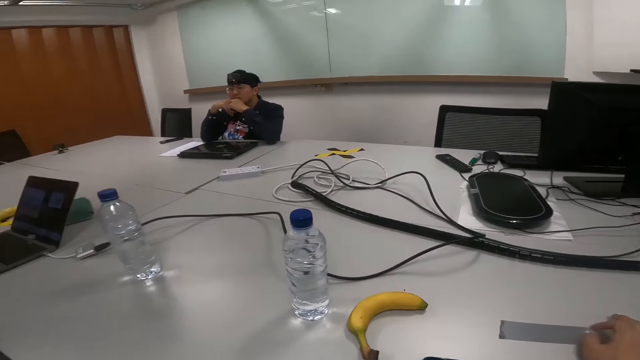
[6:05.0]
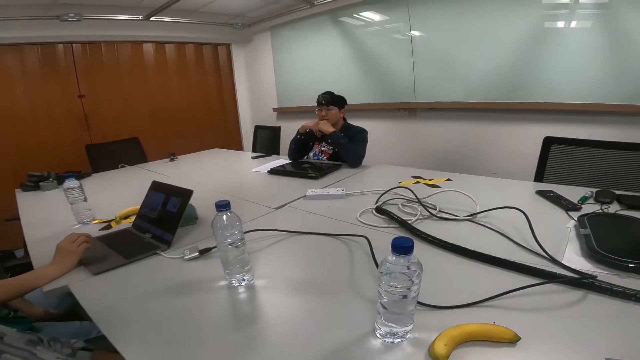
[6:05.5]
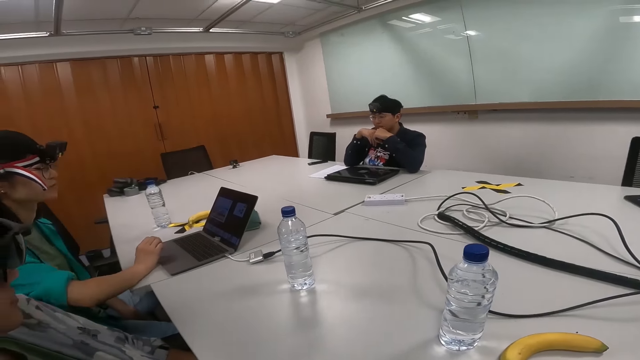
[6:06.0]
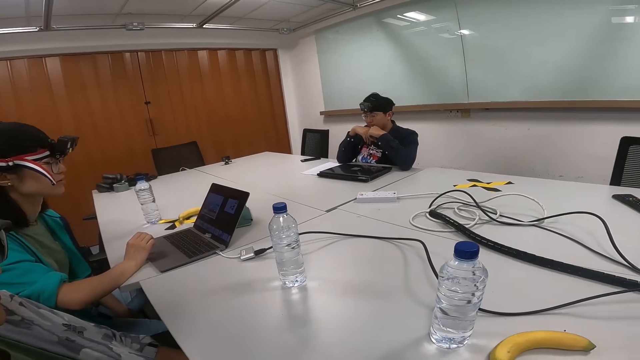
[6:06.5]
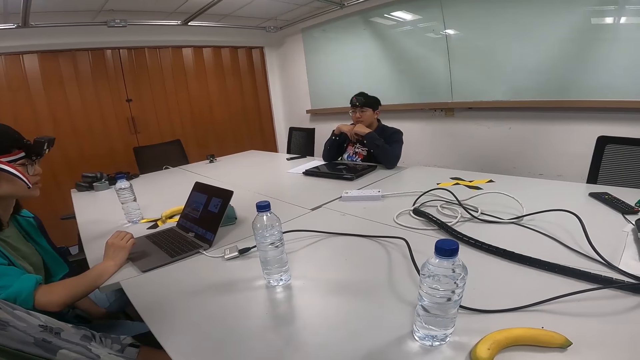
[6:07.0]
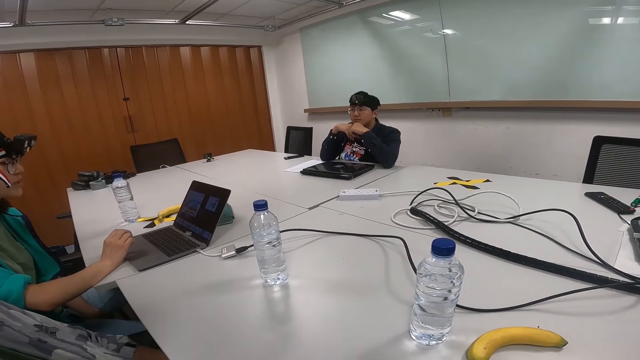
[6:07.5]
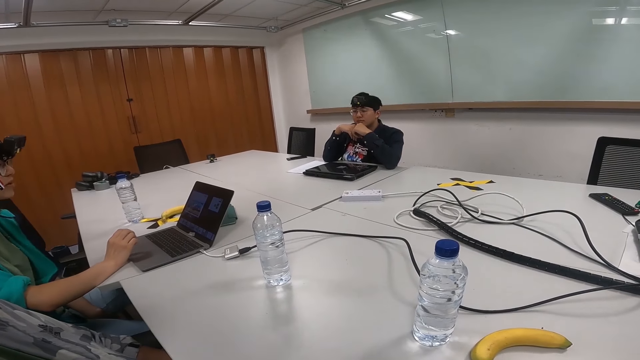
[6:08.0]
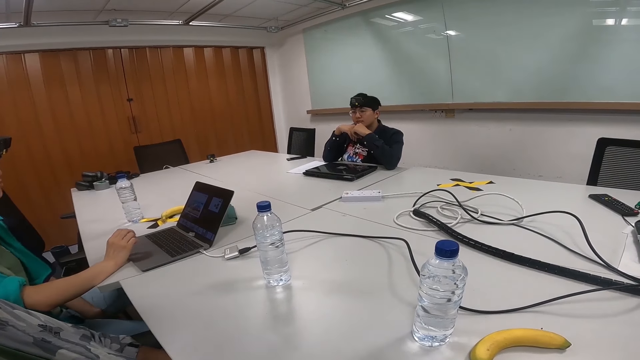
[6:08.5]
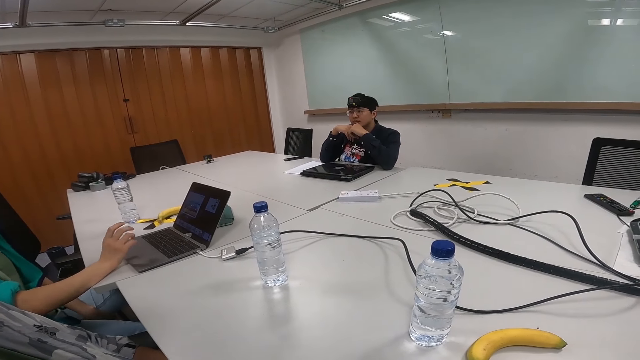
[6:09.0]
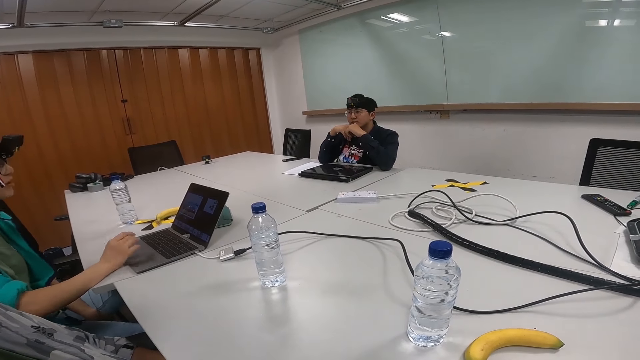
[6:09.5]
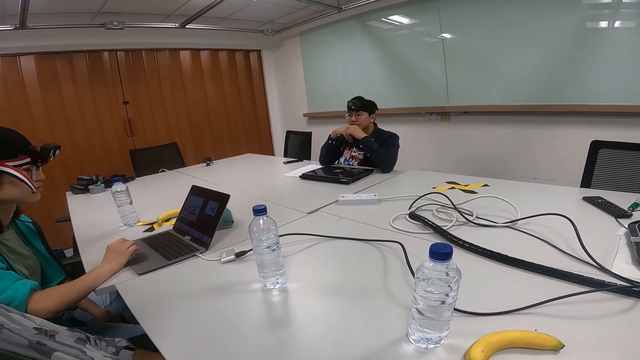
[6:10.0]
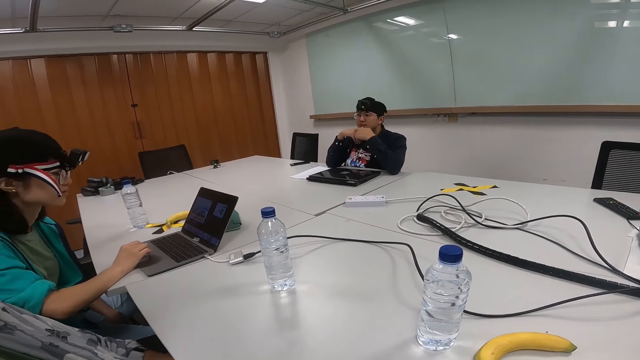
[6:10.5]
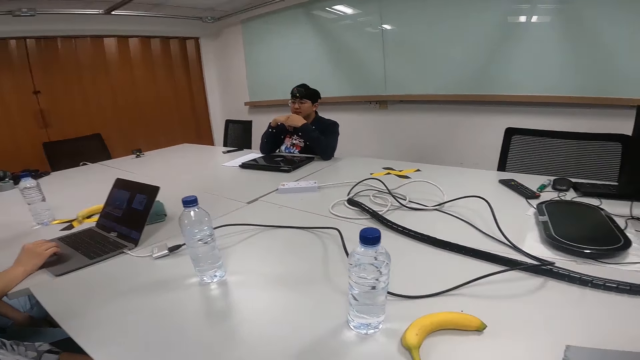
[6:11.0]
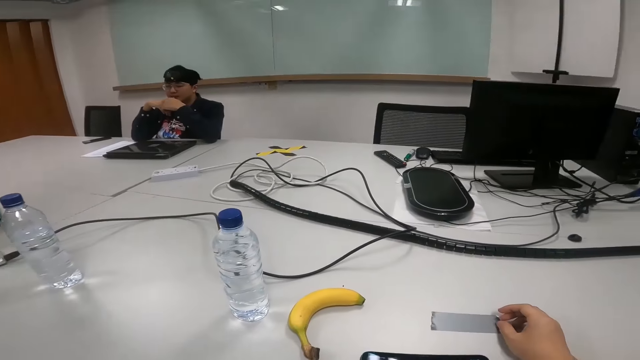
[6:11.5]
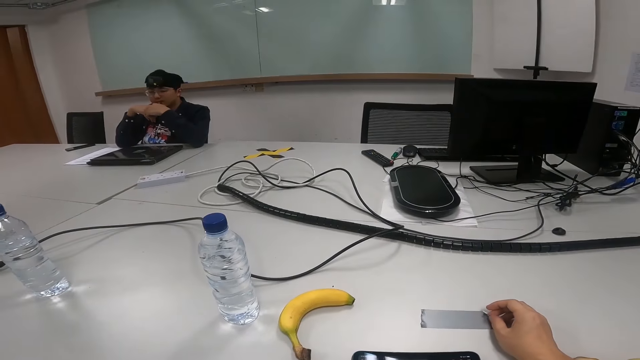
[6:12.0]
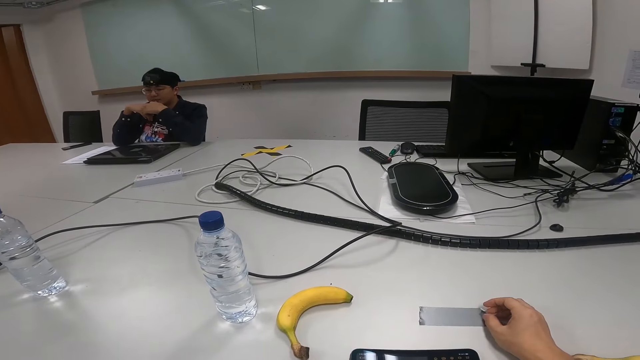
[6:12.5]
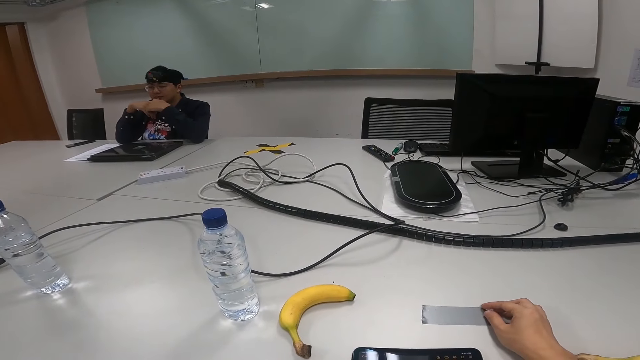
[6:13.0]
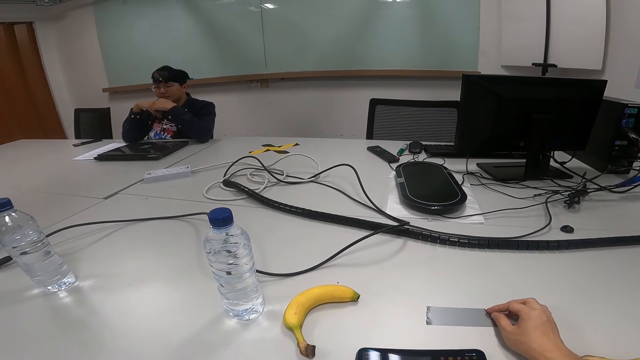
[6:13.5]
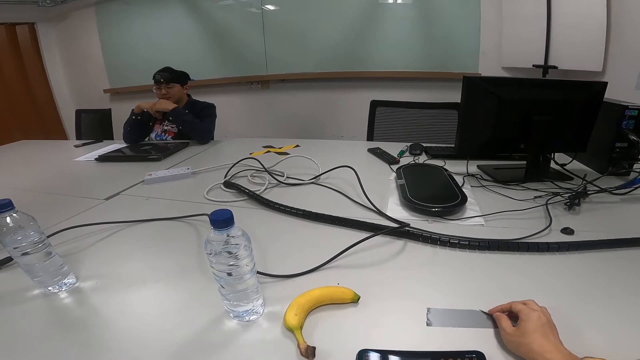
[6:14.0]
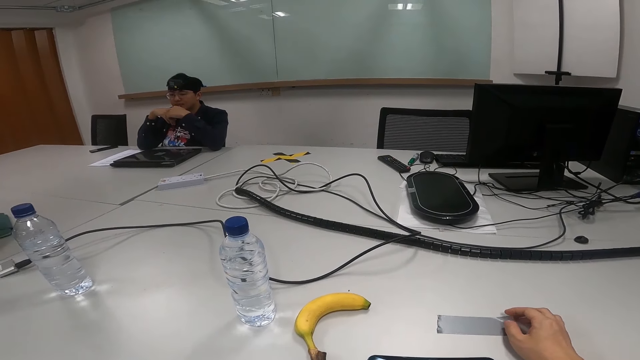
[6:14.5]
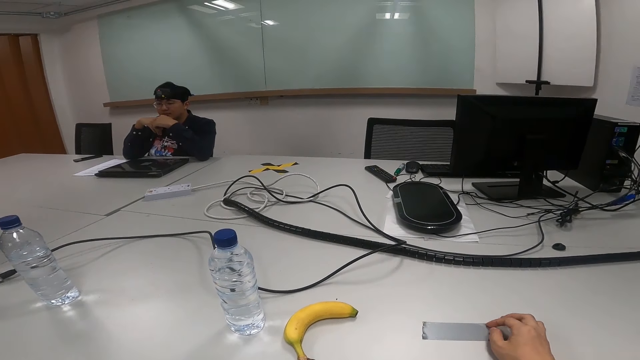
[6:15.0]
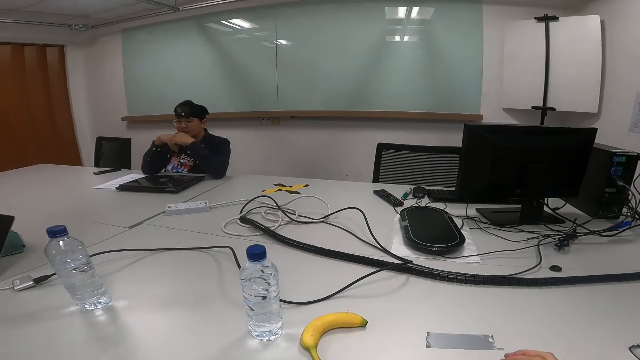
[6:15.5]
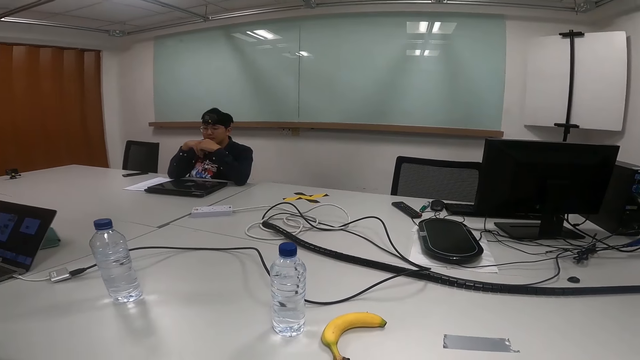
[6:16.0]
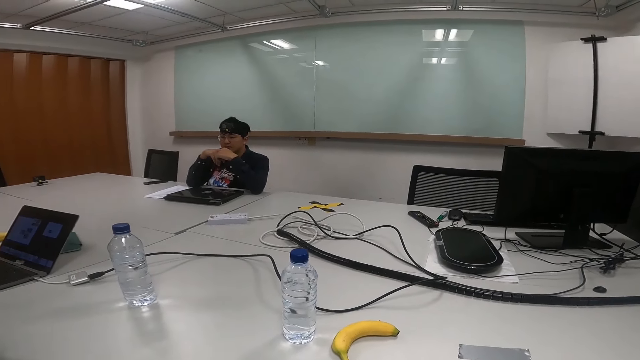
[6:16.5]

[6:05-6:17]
A person clicks the laptop and sways a hand in the air. Another person nods the head.

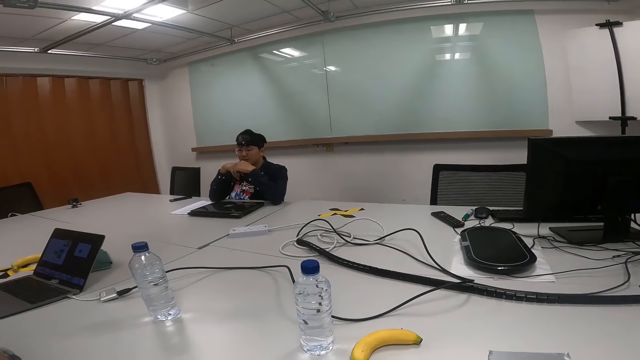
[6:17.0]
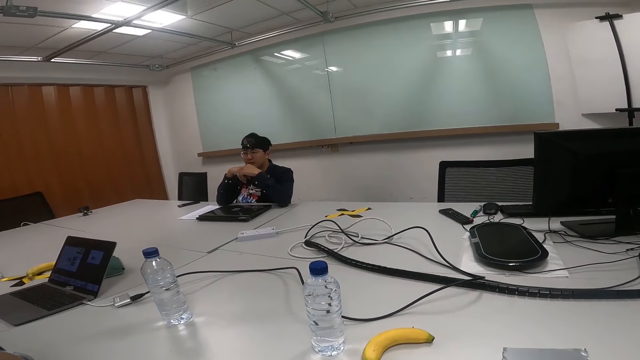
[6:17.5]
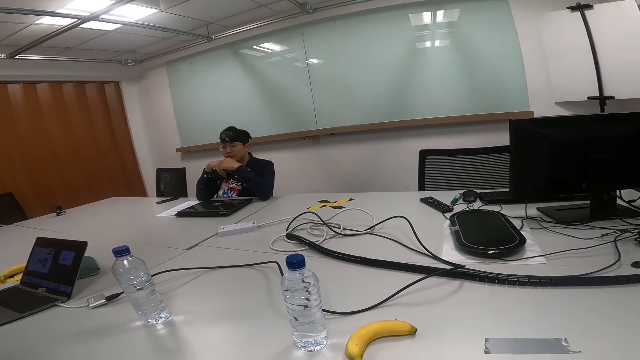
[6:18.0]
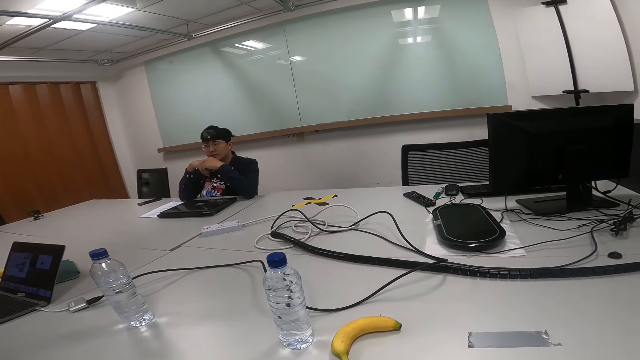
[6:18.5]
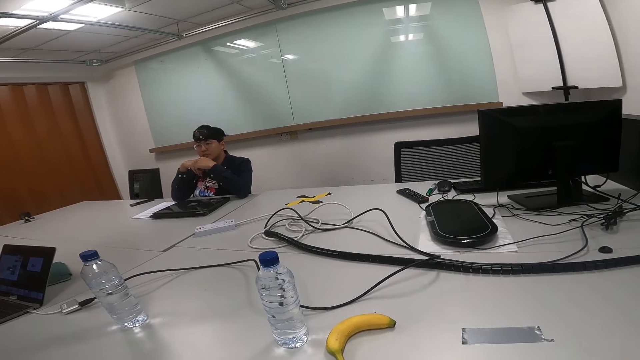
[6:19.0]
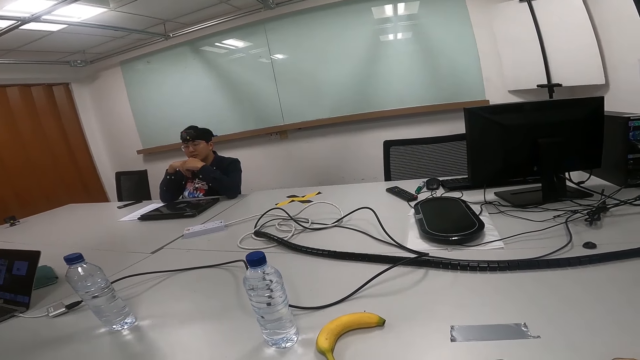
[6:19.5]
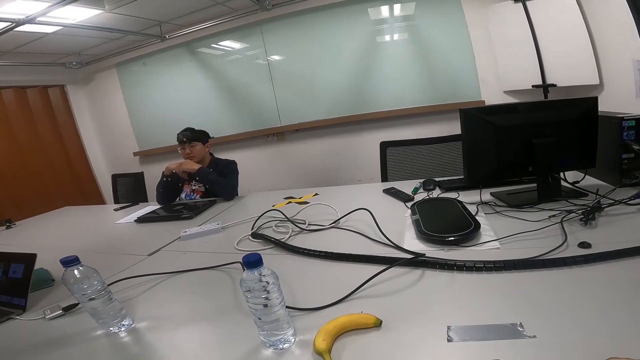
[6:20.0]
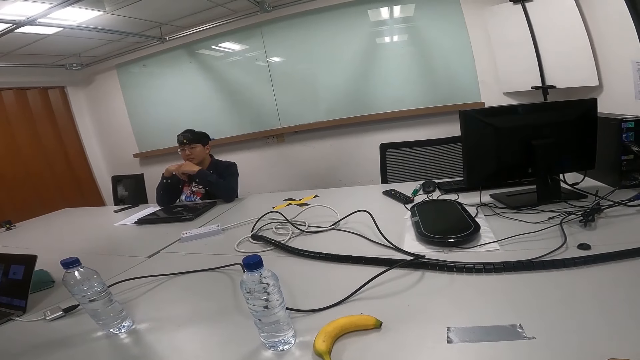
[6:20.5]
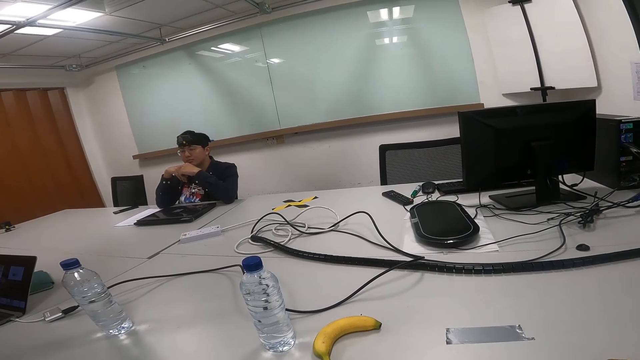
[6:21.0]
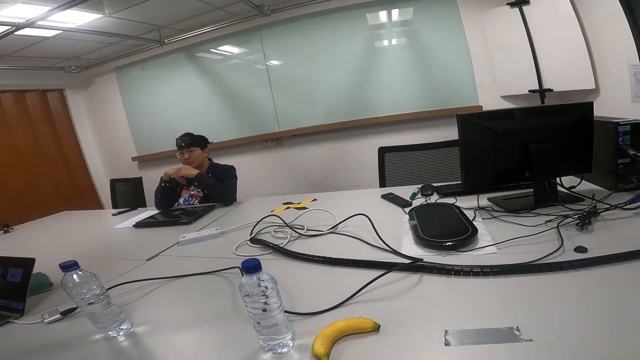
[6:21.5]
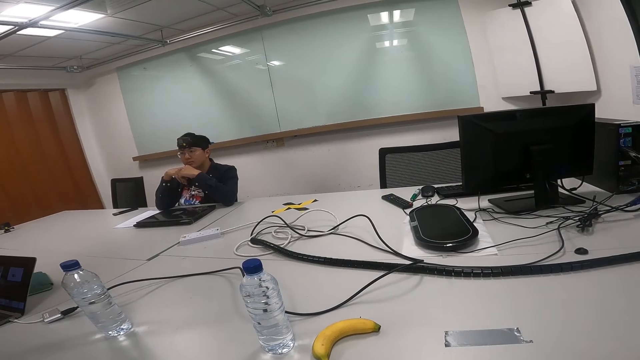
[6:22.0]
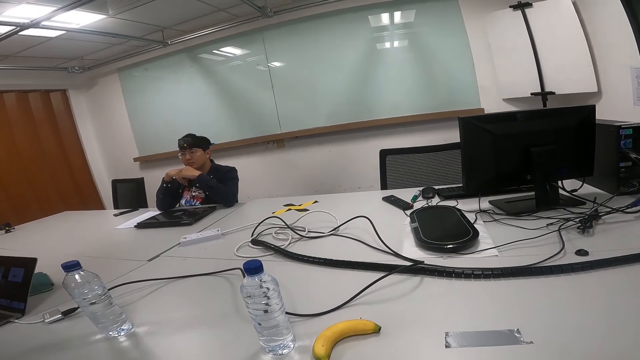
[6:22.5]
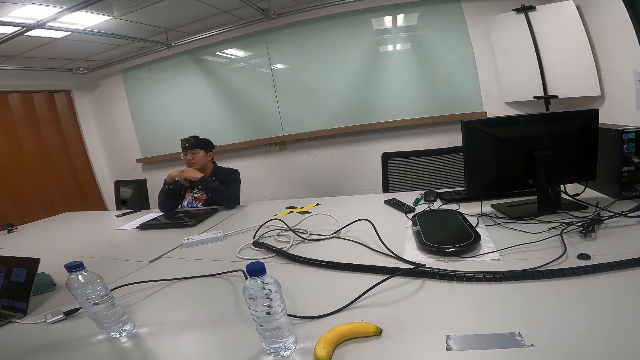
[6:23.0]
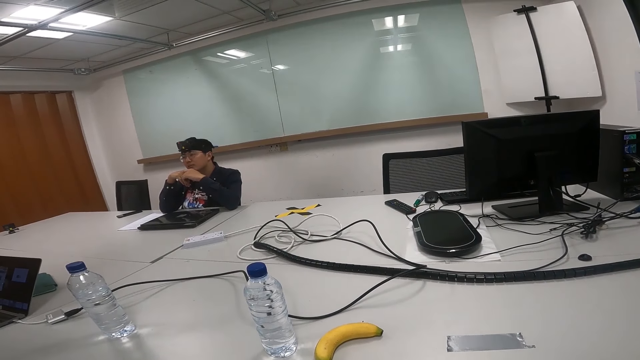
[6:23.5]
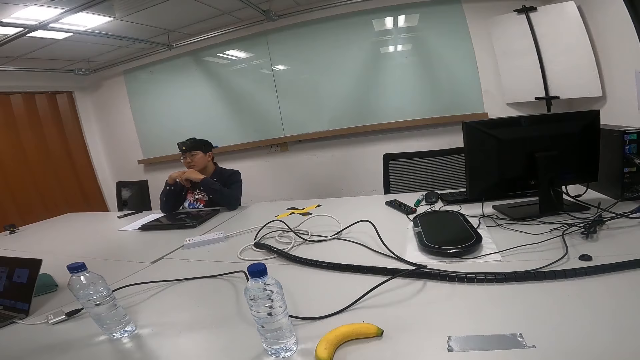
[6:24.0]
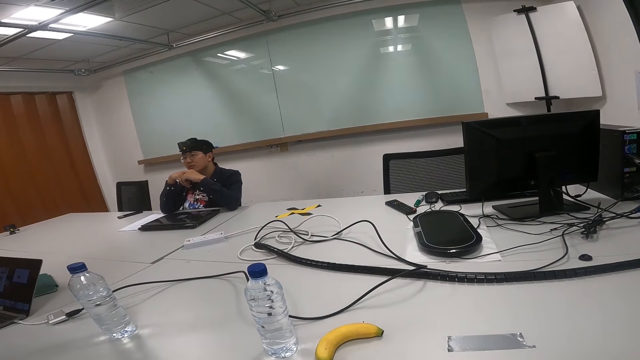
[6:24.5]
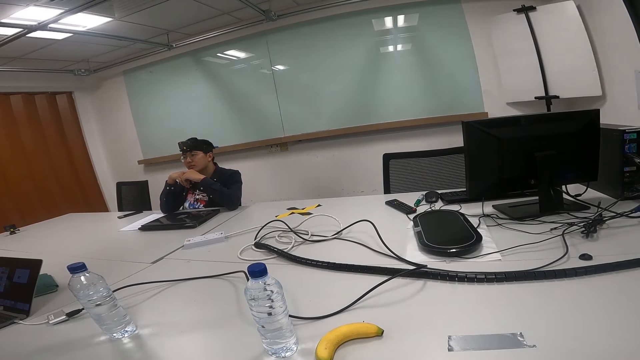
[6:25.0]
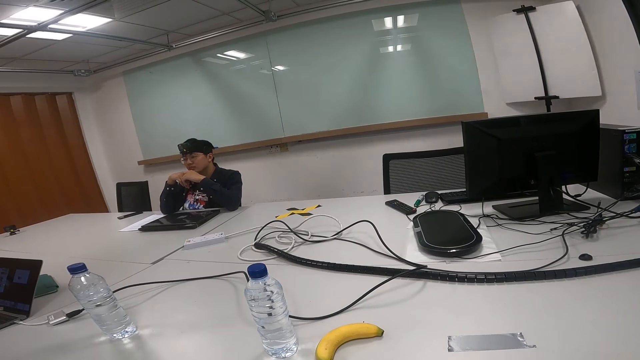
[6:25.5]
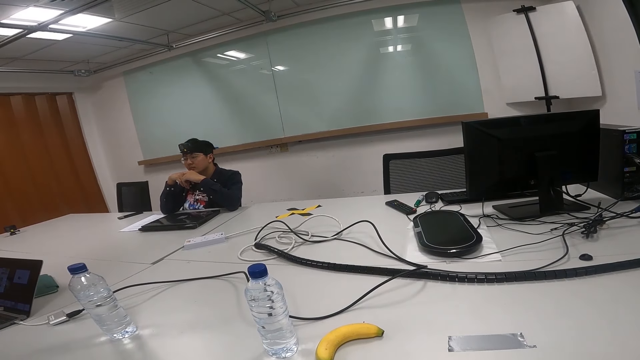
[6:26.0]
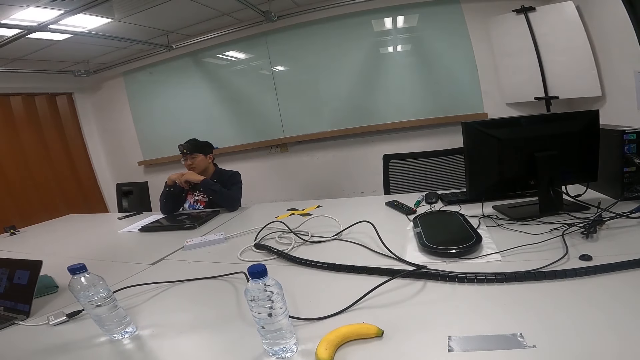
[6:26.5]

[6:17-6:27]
A person nods the head.
